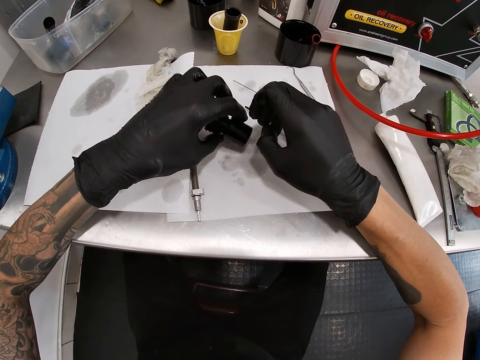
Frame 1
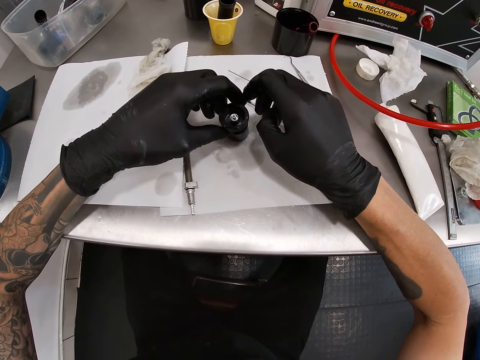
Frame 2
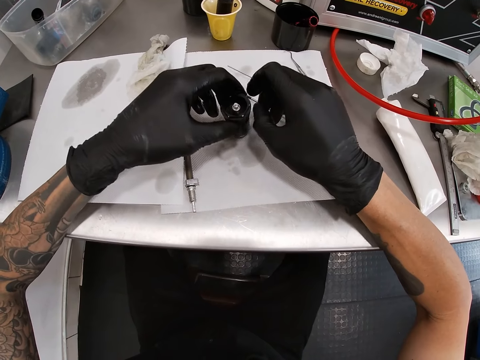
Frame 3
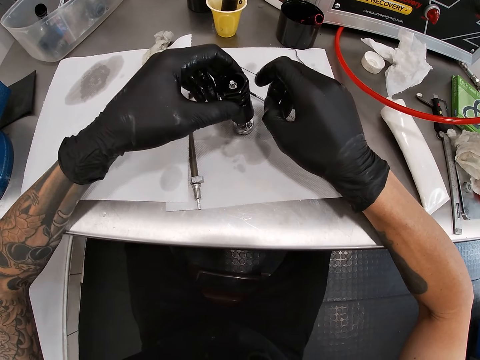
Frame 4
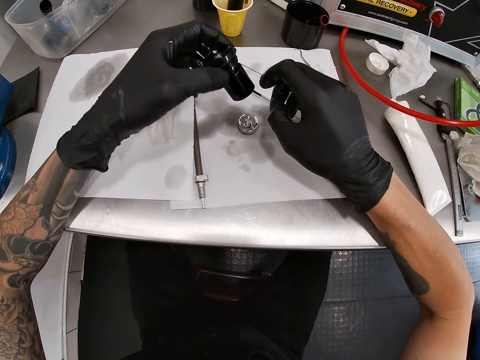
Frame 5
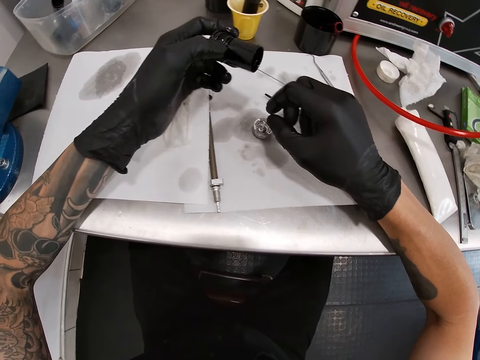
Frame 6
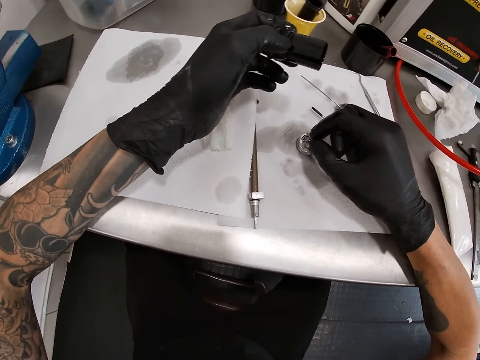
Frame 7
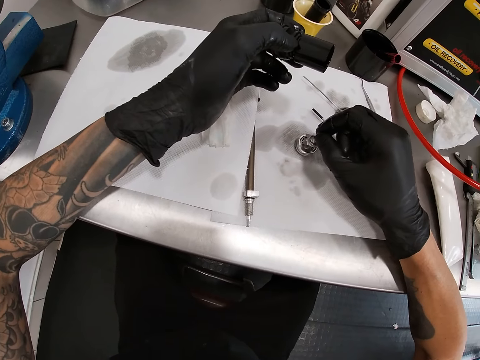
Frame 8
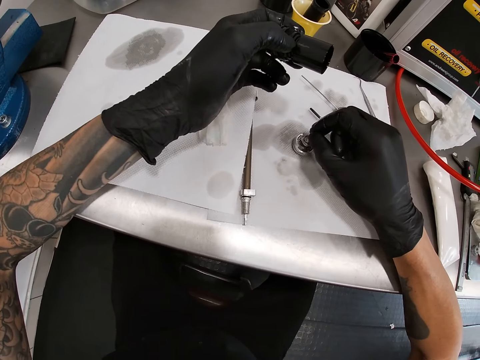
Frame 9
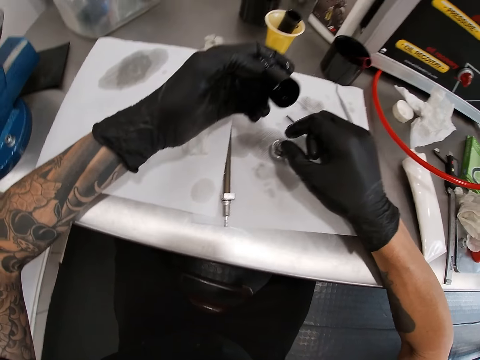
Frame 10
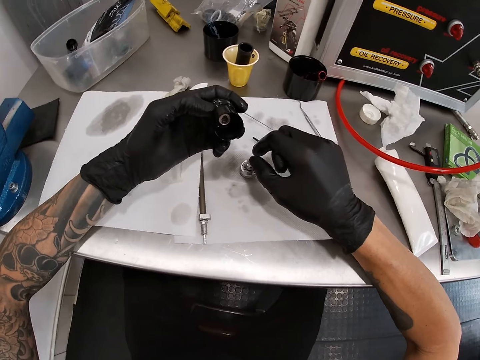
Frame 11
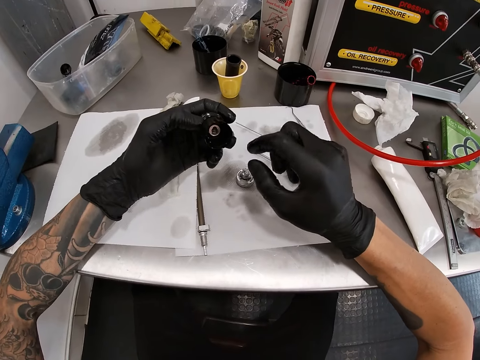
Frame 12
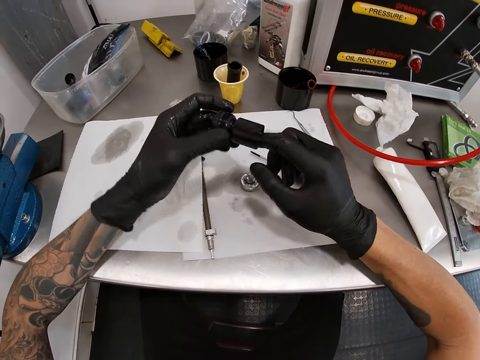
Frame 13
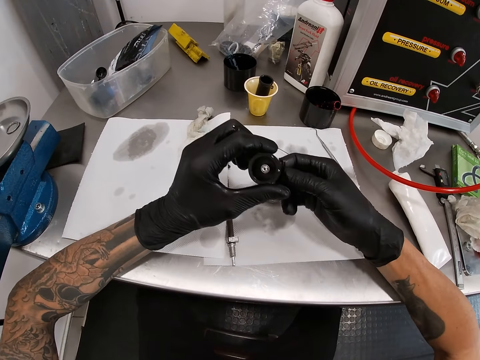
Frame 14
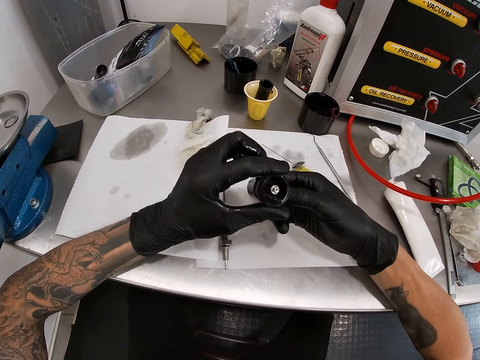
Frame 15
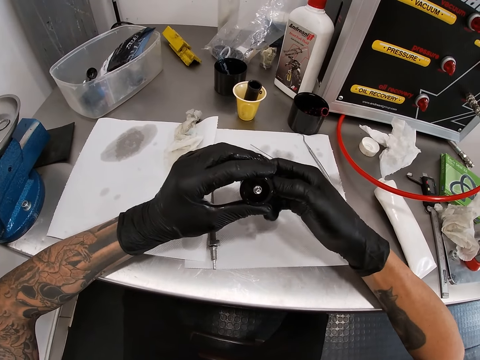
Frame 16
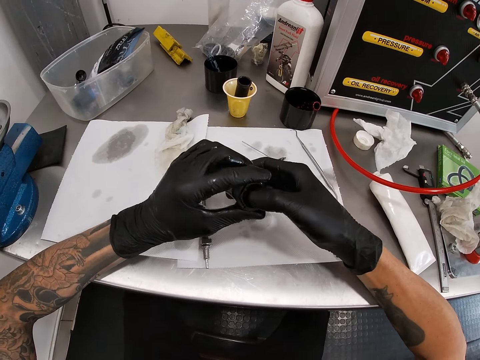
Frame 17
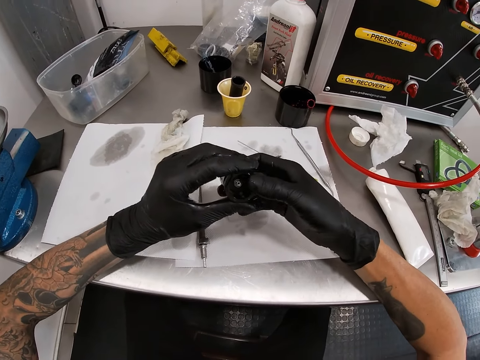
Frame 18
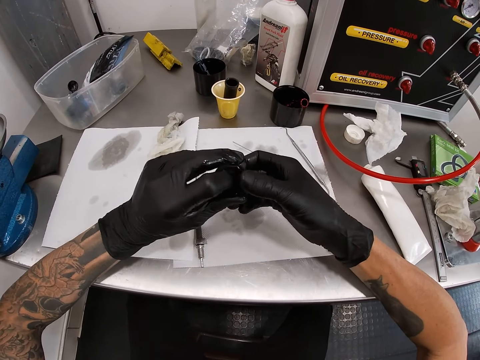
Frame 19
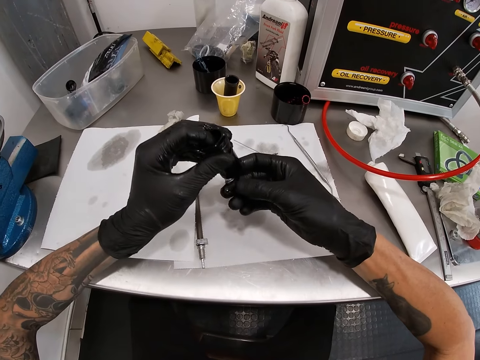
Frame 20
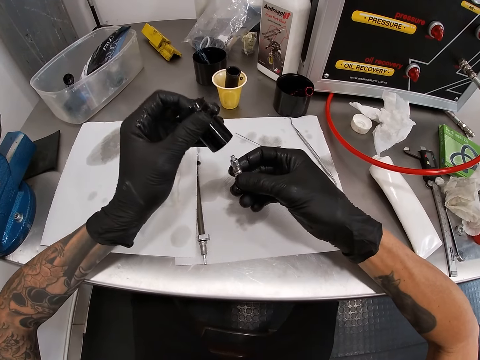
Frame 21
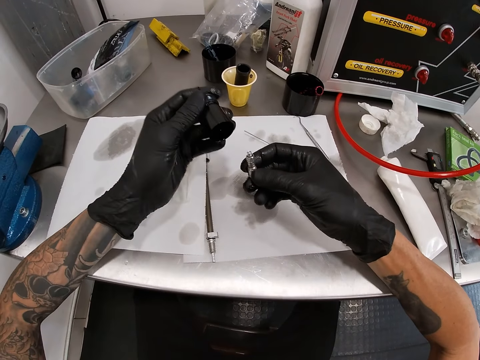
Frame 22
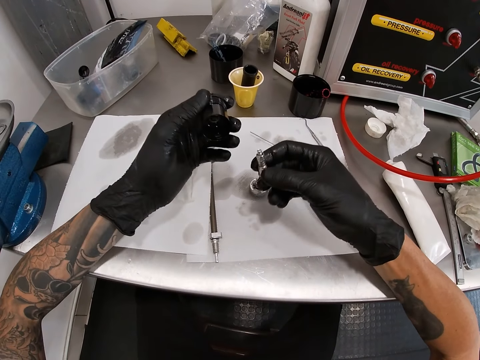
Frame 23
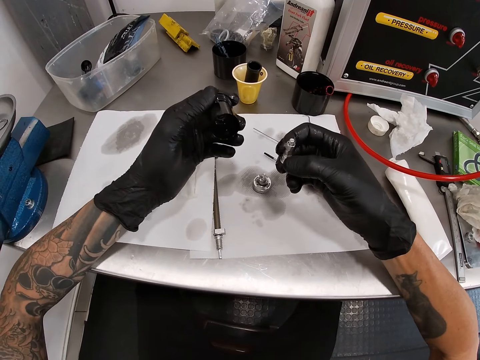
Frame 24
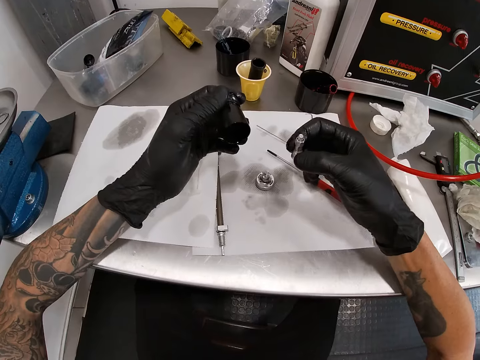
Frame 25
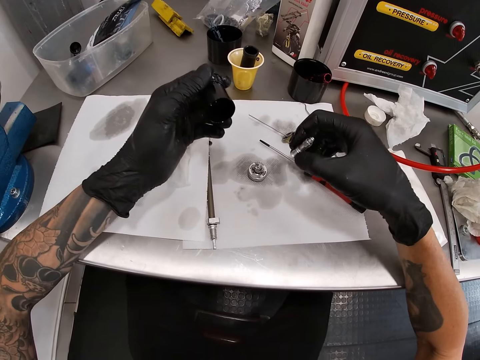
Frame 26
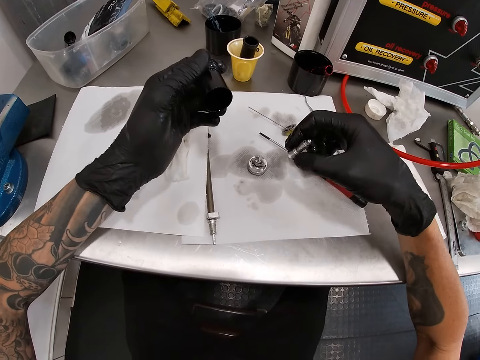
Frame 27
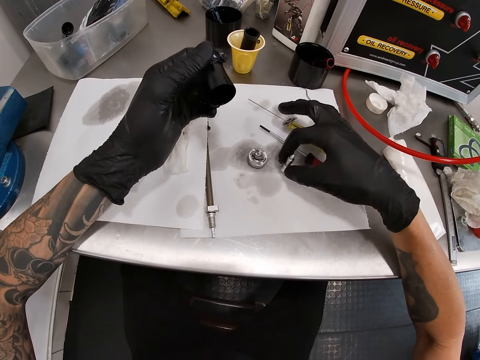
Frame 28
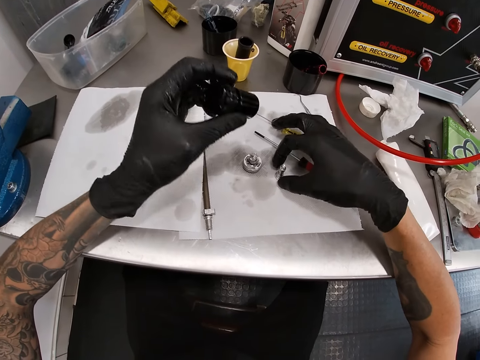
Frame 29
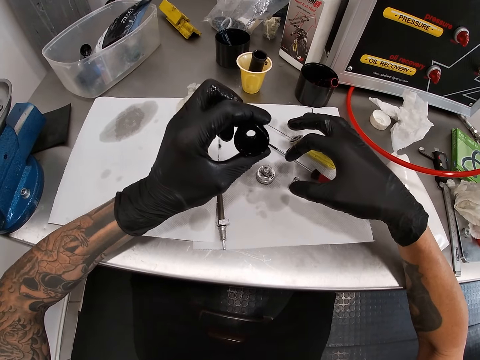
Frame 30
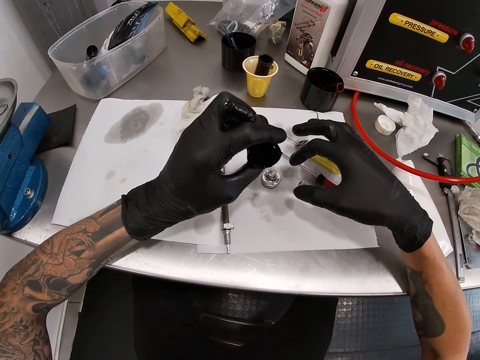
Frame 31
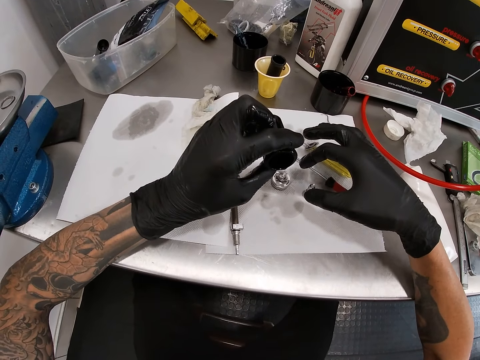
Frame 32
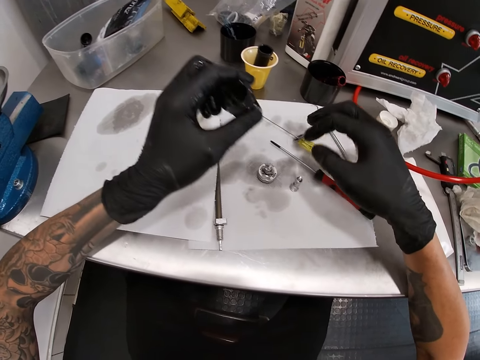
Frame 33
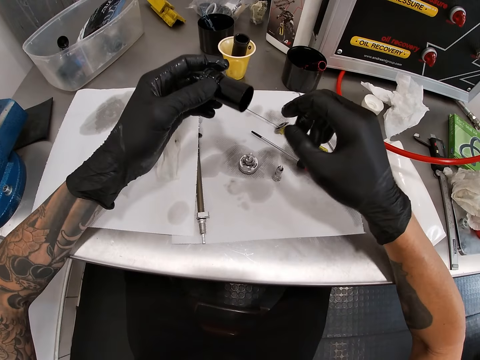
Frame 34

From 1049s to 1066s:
The camera wearer pours the content of the hub shell on a paper on the tool chest with his left hand. He adjusts a screw on a fixing nut on the paper on the tool chest. He brings out a screw from the hub shell with his right hand. He drops the screw on the paper on the tool chest with his right hand.

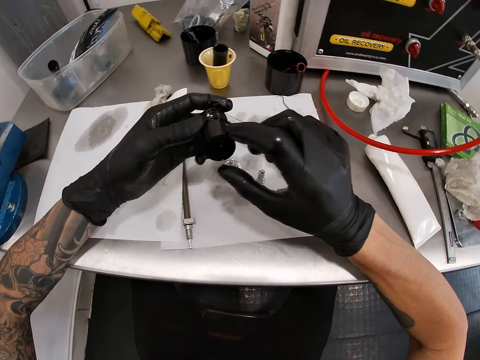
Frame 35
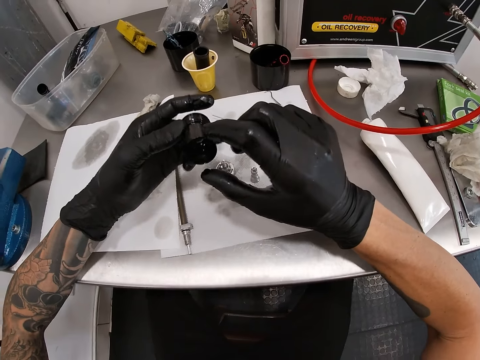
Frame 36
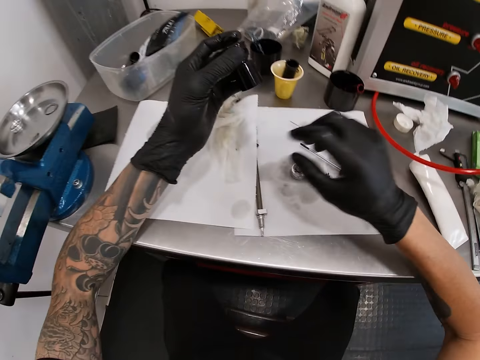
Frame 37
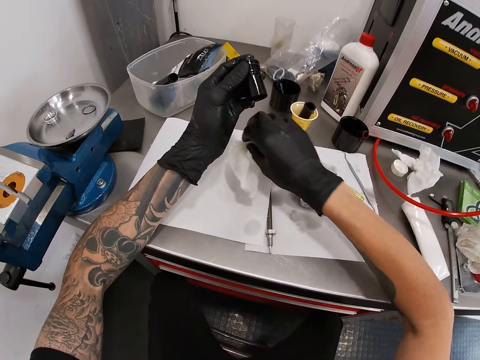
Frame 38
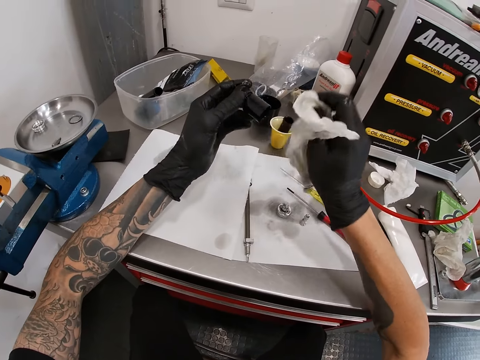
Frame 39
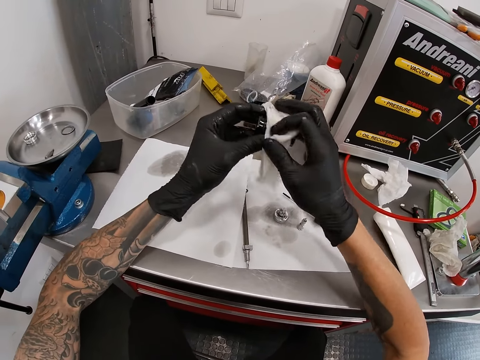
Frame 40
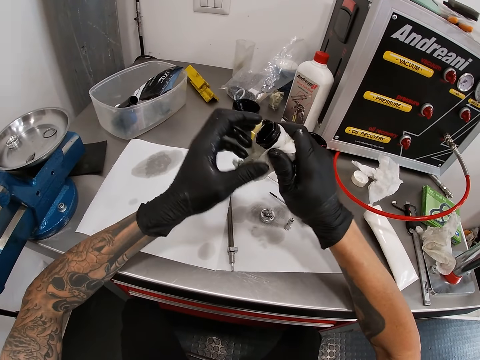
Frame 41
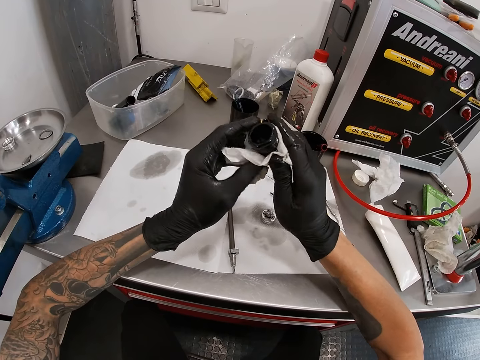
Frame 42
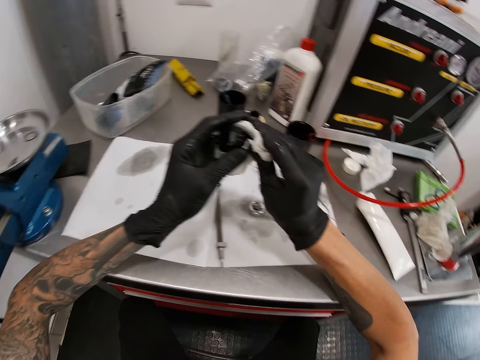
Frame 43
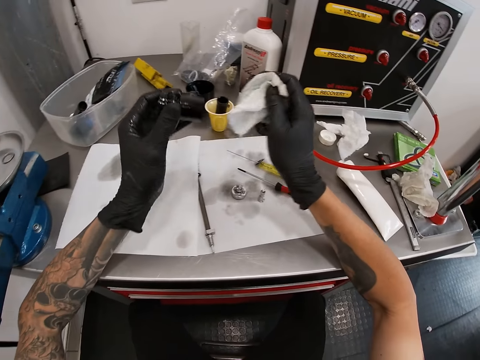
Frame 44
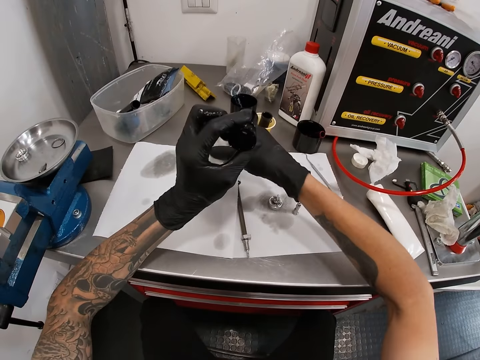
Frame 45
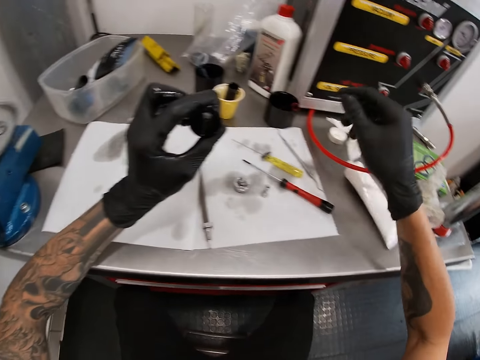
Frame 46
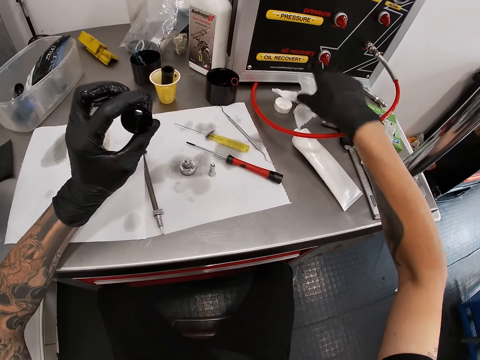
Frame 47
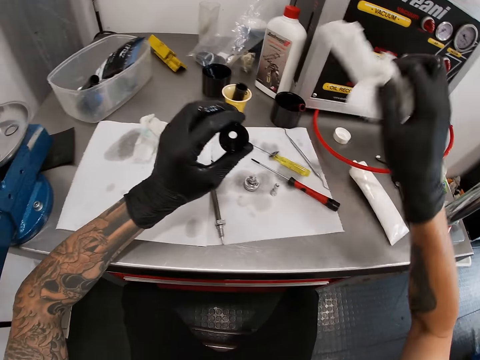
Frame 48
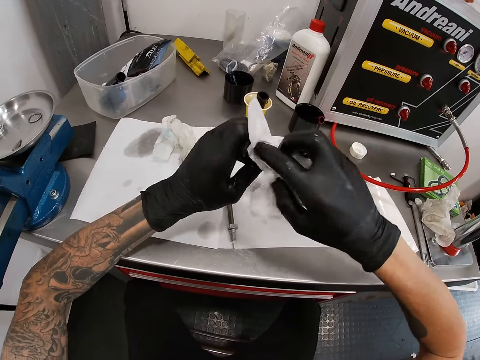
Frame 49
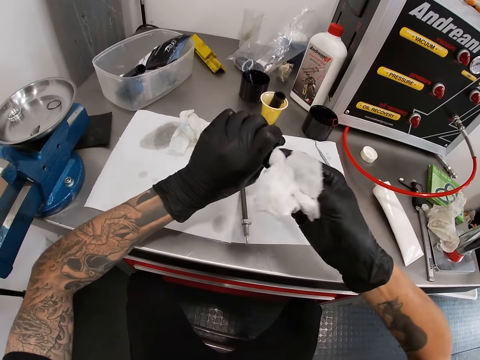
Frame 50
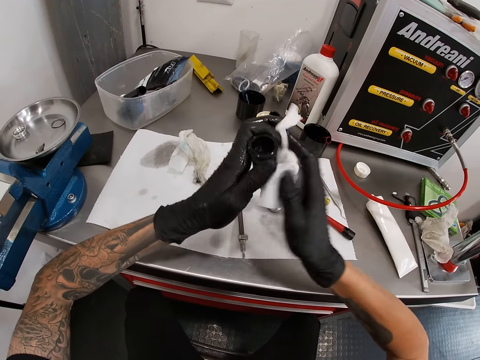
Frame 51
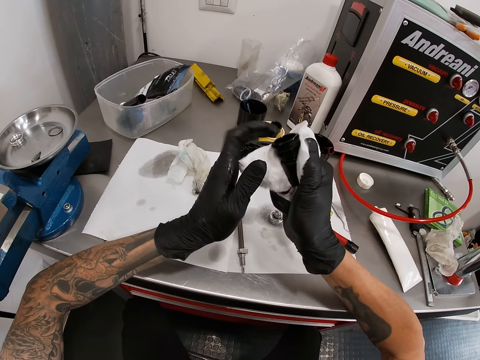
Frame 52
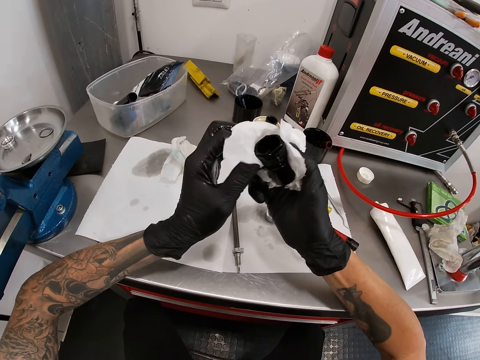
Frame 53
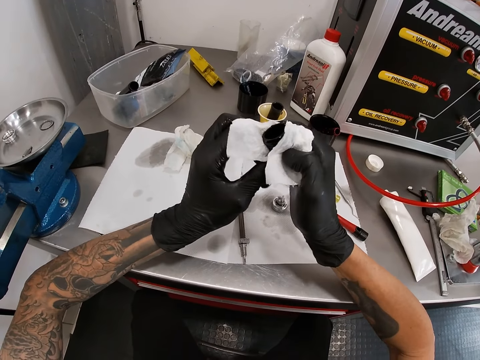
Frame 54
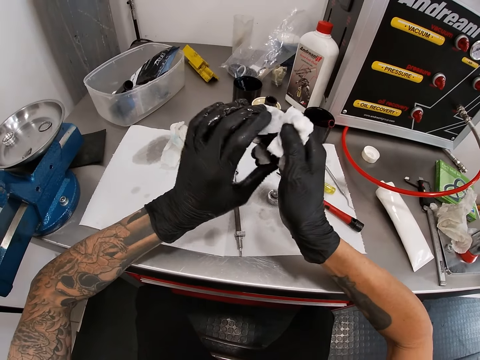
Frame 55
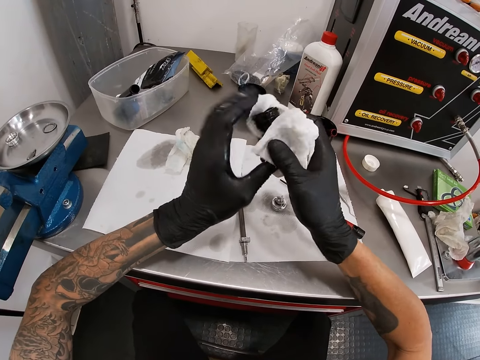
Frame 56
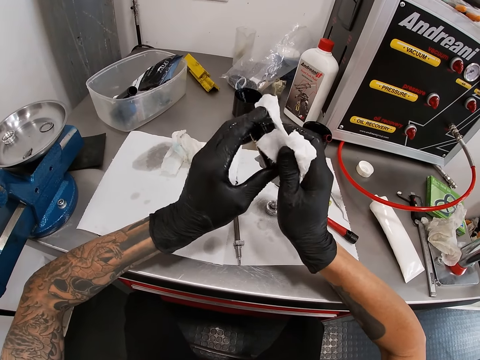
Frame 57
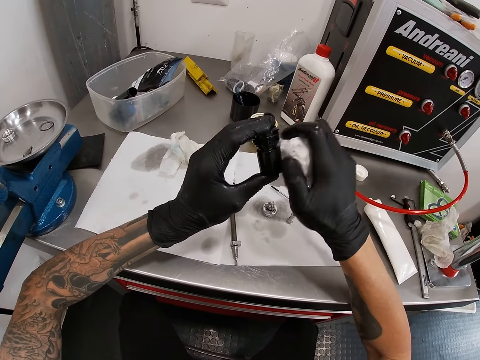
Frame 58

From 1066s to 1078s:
The camera wearer picks up a tissue paper on a paper on the tool chest with his right hand. He cleans the hub shell in his left hand with the tissue paper in his right hand. He drops the tissue paper on the paper on the tool chest with his right hand. He picks up the tissue paper with his right hand on the tool chest. He cleans the hub shell in his left hand with the tissue paper in his right hand.
